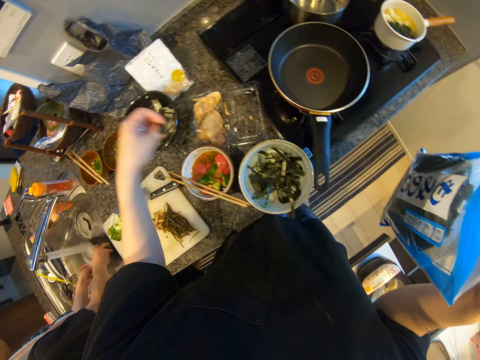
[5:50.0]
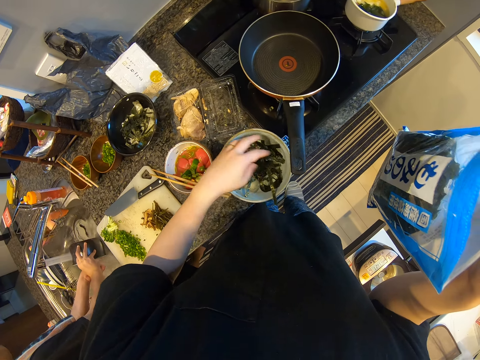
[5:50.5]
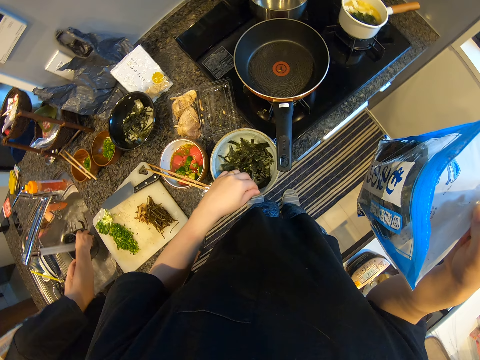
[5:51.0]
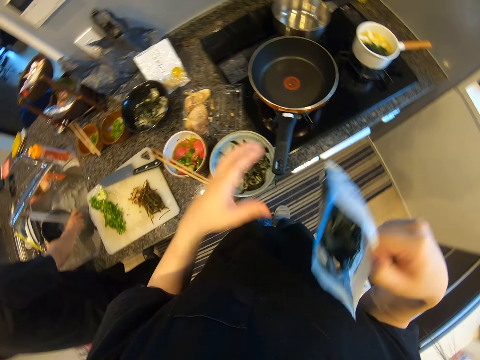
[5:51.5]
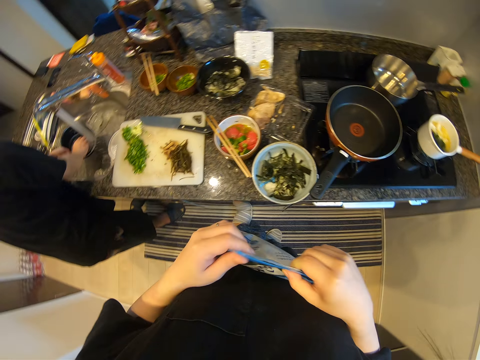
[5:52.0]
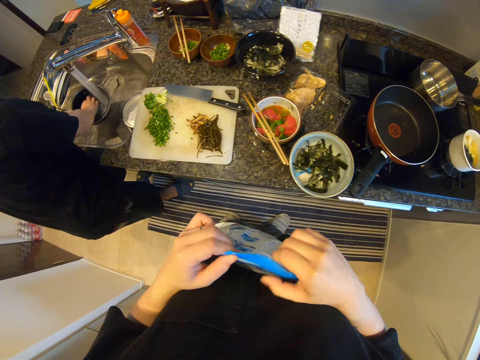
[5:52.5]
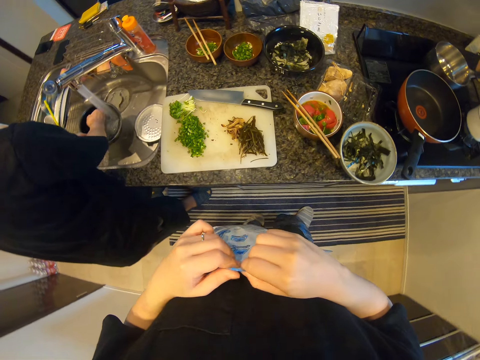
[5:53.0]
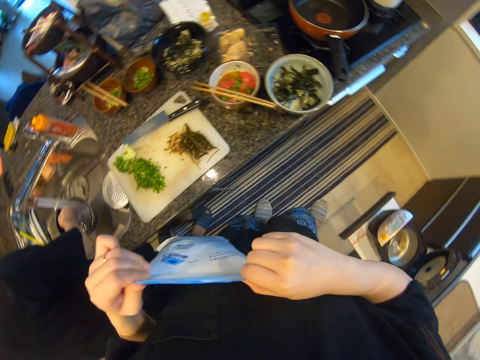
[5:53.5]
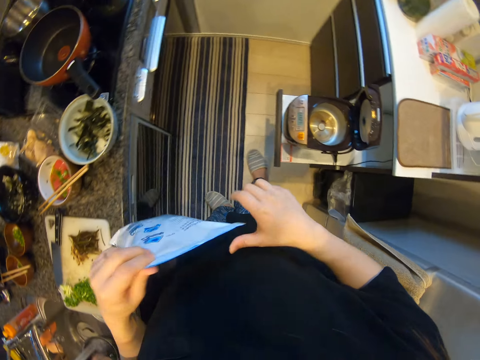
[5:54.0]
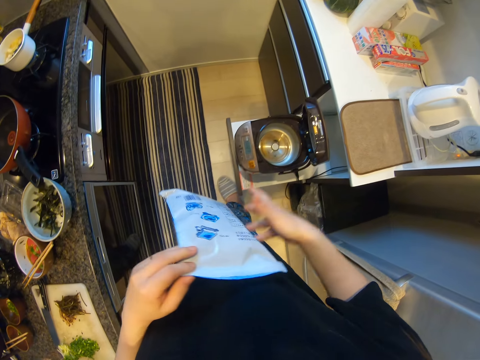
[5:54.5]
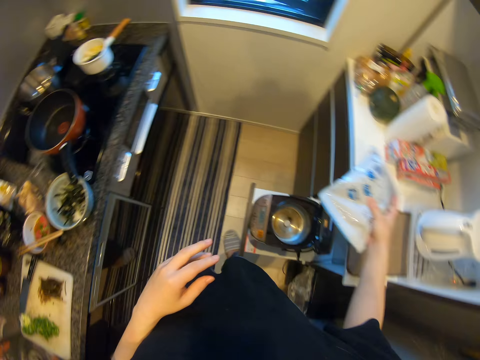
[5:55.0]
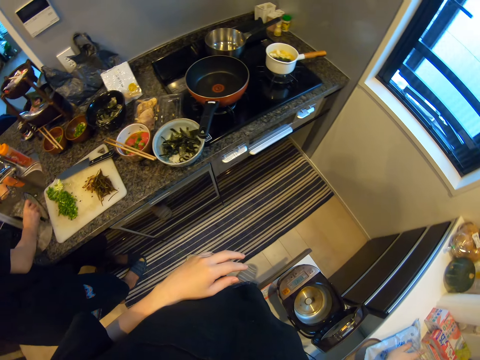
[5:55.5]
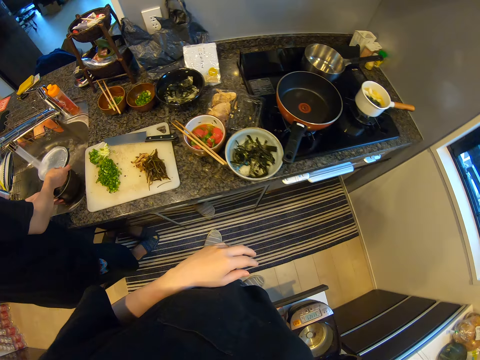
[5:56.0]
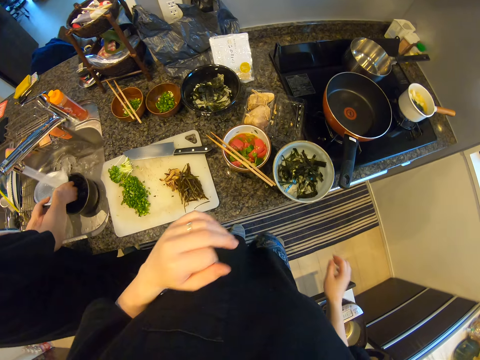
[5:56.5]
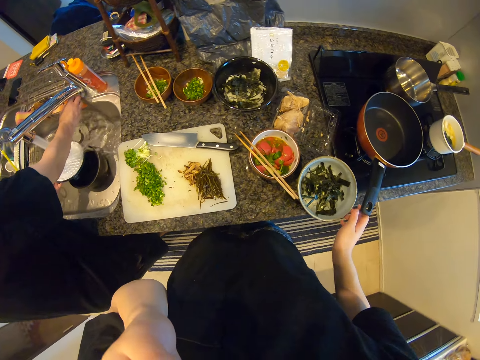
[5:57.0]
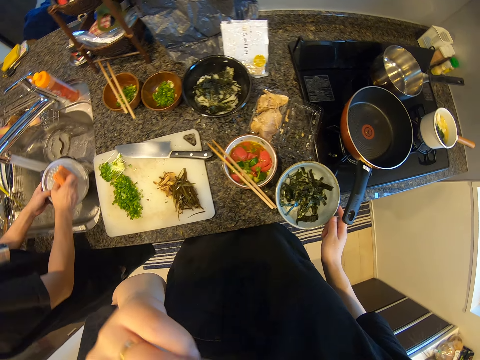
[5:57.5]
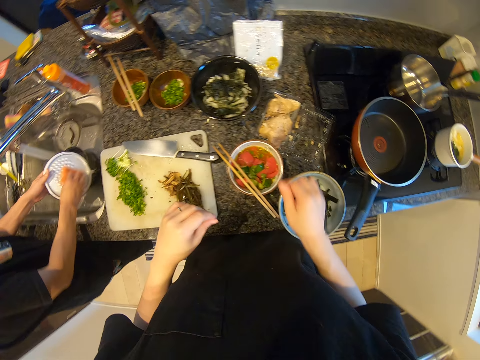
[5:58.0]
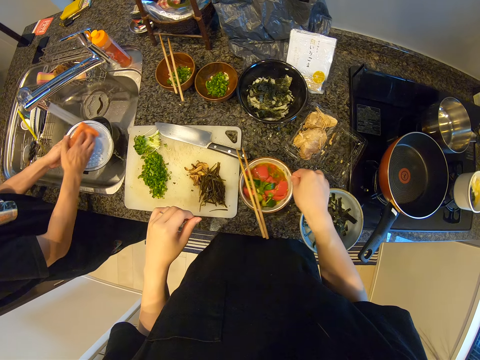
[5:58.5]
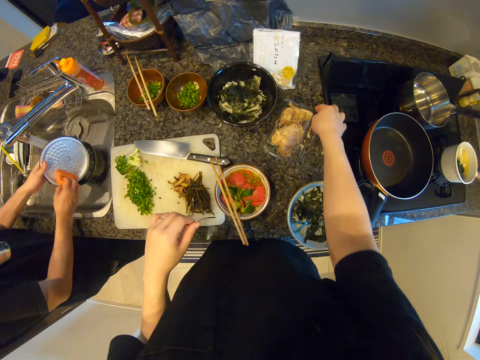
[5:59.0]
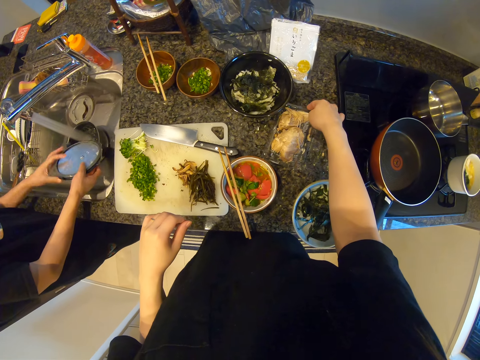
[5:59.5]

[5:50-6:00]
The camera wearer seals the pack of vegetables. They place the pack of vegetables on the cabin bench. They converse with a man. They push a bowl with something.

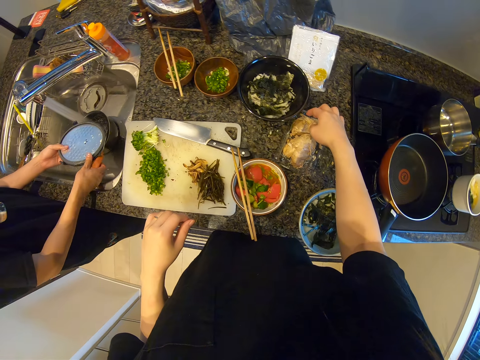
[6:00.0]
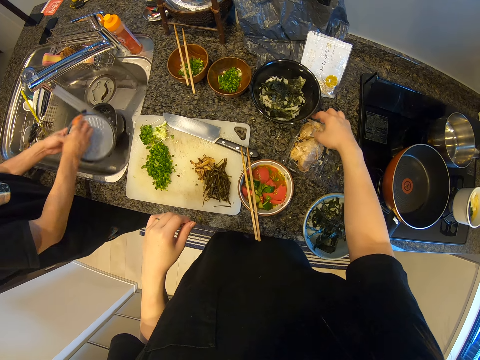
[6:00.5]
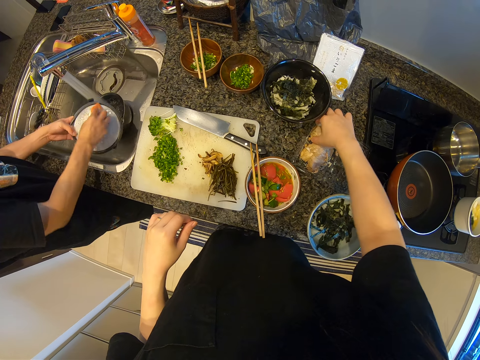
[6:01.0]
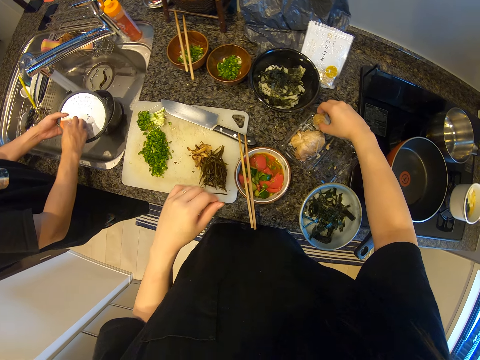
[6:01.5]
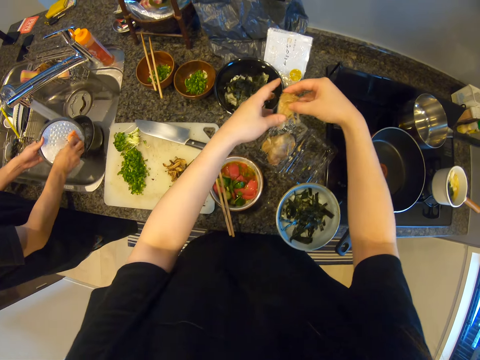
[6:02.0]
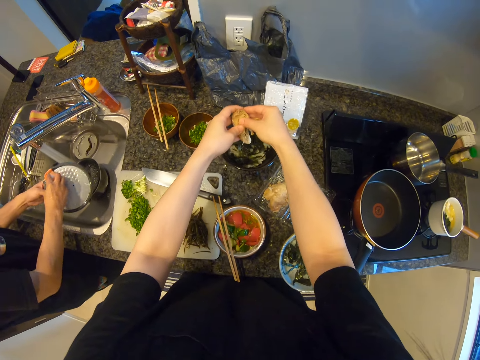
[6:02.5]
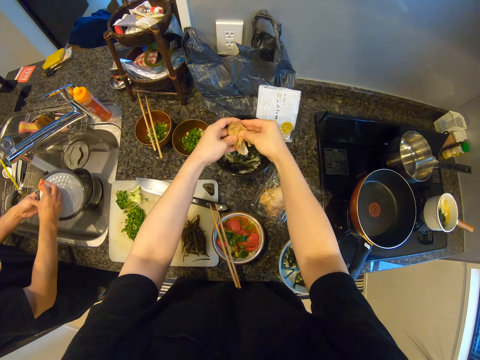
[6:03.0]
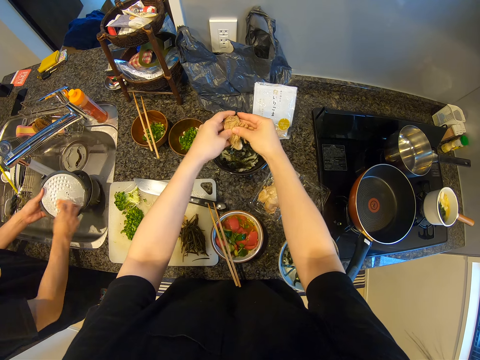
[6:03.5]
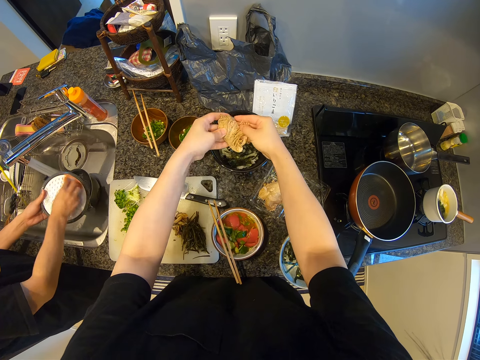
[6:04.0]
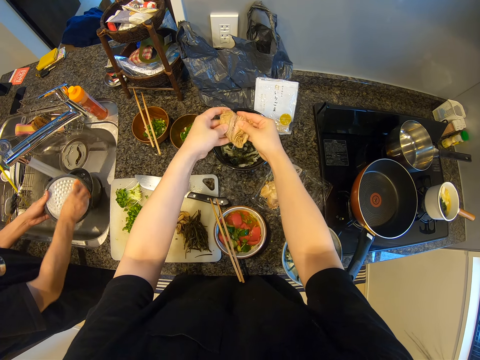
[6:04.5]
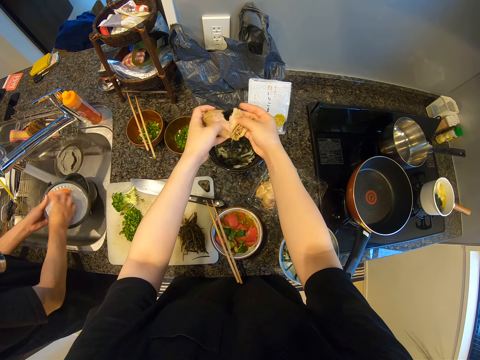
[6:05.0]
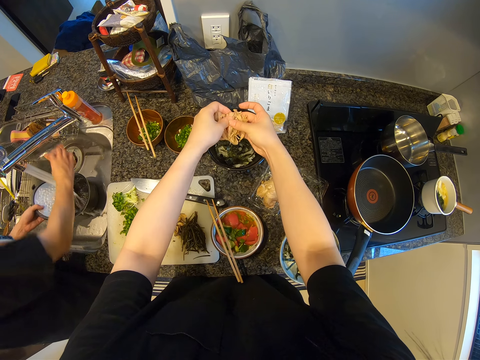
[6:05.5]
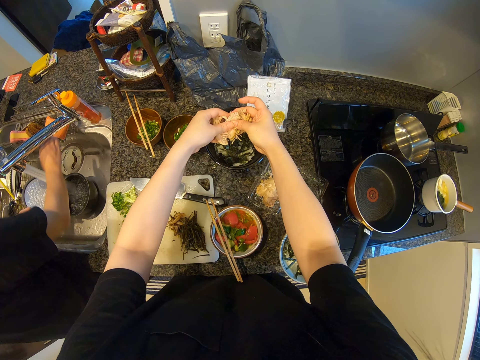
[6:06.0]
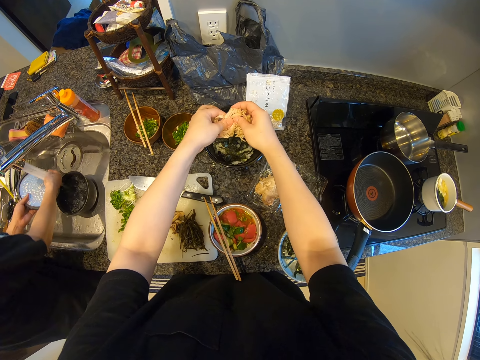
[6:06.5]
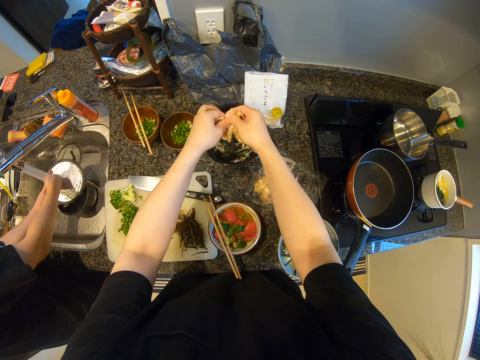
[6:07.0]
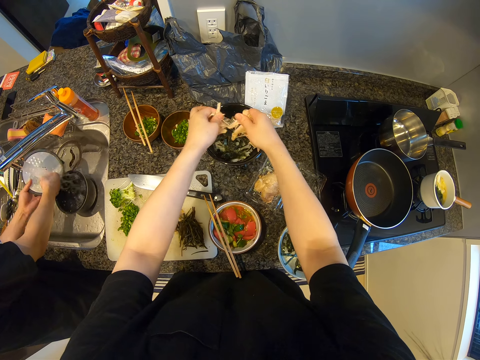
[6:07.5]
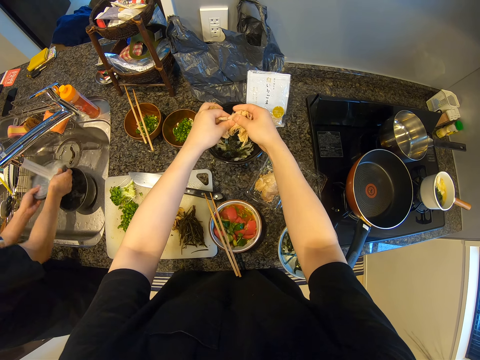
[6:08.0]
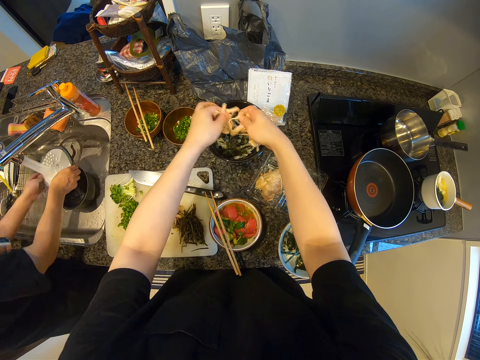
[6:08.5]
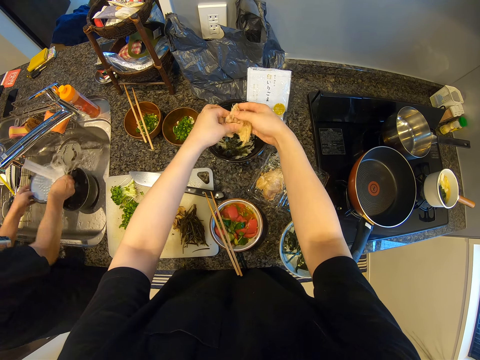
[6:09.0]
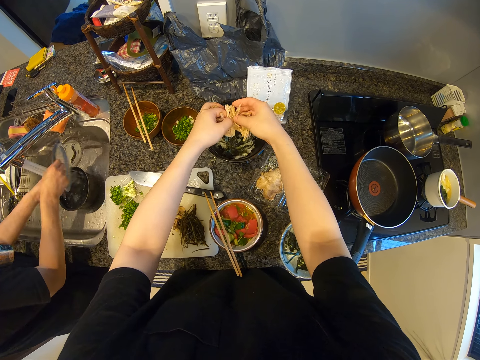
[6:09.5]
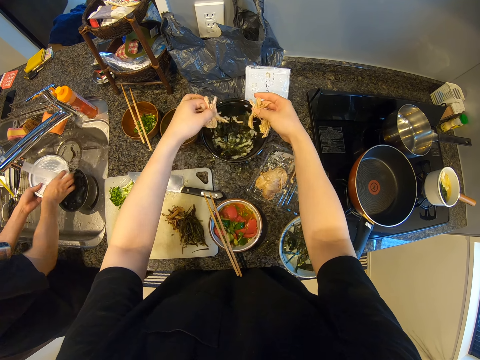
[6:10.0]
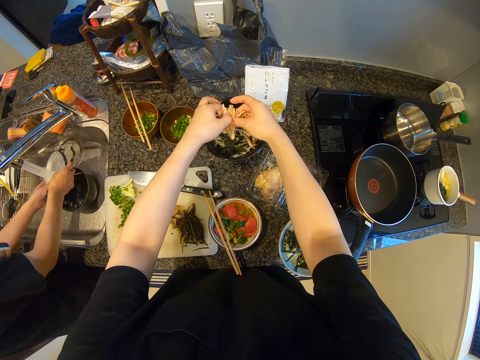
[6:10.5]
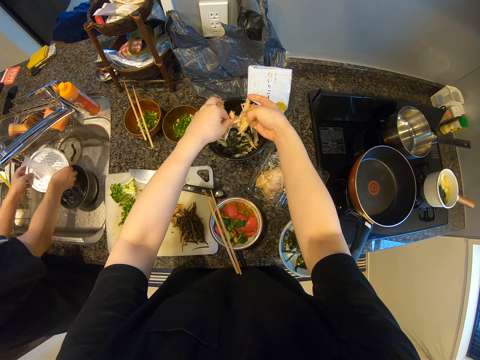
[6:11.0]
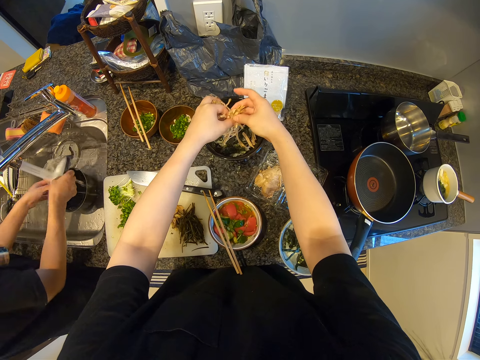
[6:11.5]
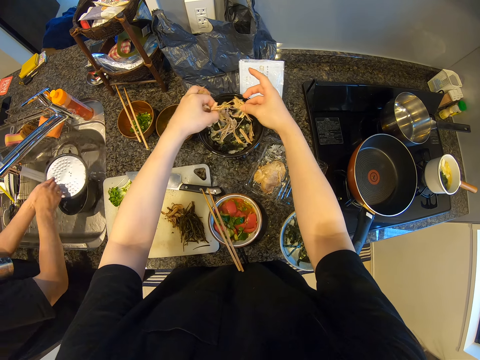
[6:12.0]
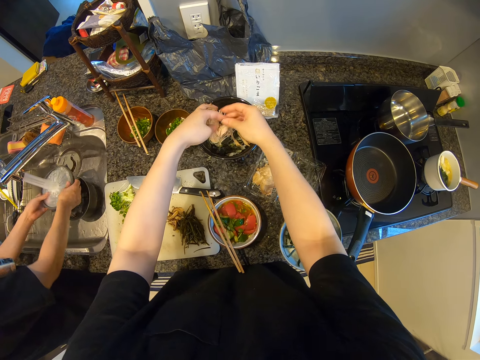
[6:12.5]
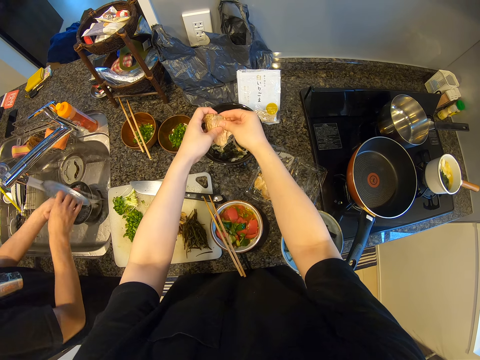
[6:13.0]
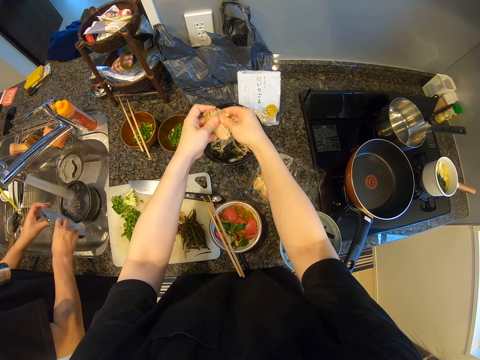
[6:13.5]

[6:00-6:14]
The camera wearer picks up a piece of meat. They put the meat on a plate of rice. They cut the meat into pieces. The man converses with the camera wearer. The camera wearer cuts the meat into pieces.

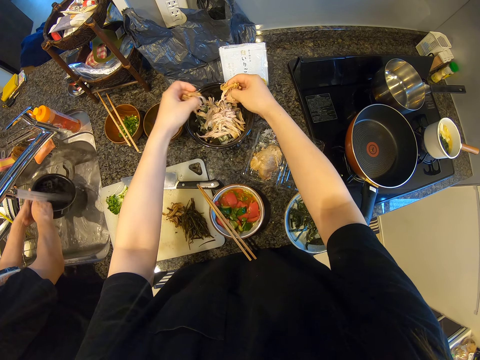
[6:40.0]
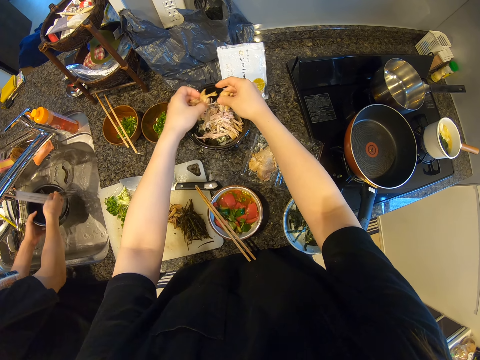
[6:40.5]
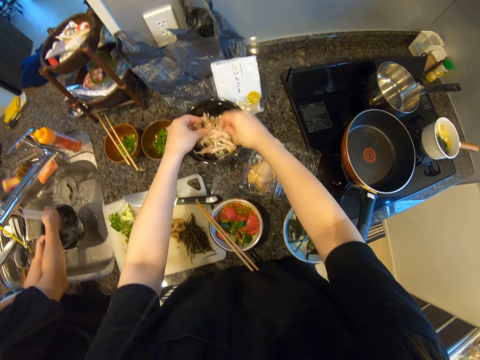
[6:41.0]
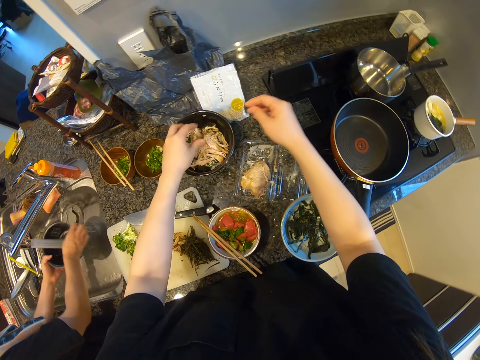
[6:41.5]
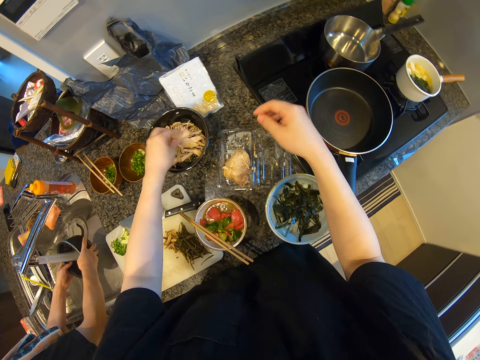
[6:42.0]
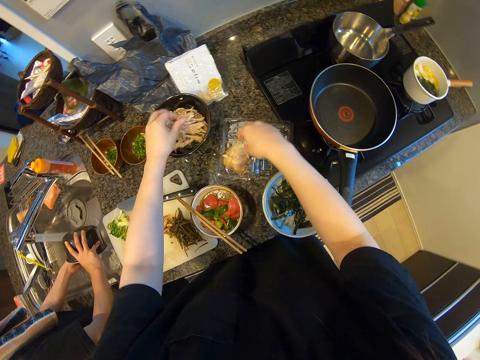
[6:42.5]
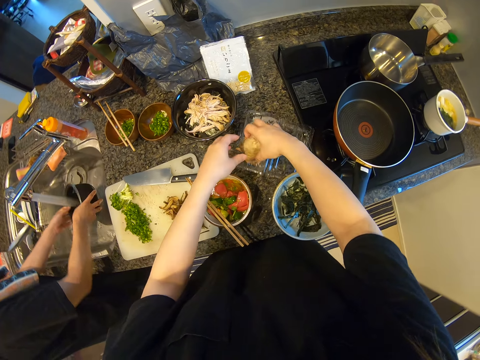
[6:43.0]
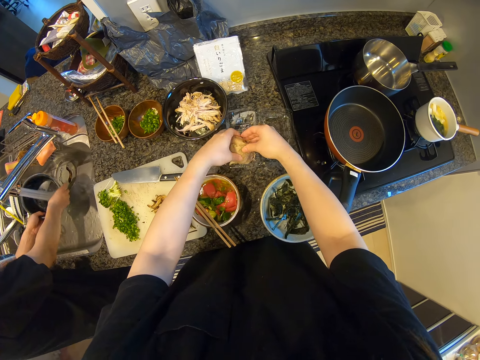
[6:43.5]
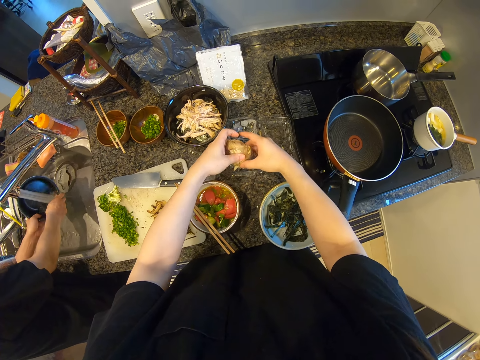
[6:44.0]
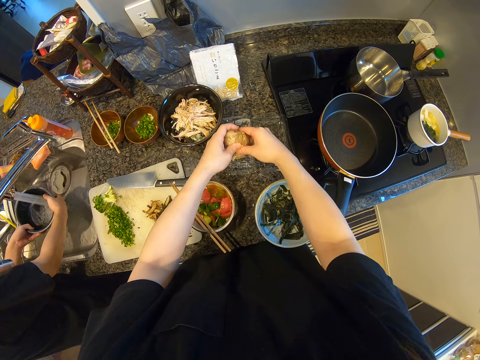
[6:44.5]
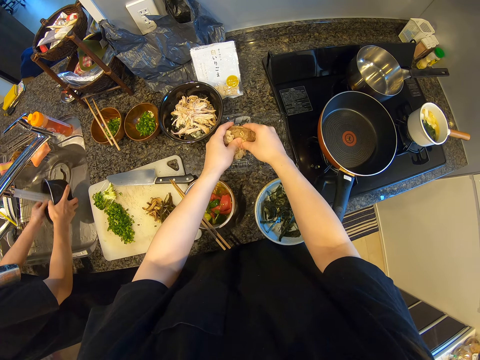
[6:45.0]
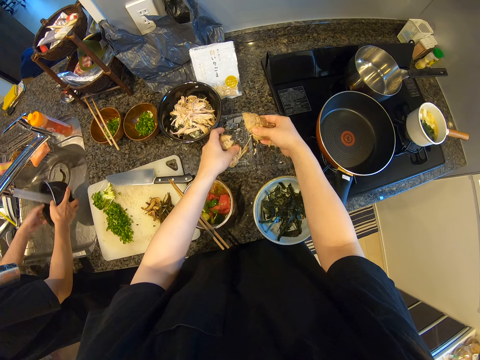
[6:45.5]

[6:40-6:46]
The camera wearer converses with the man. They pick up a piece of meat. They cut the piece of meat into two.
